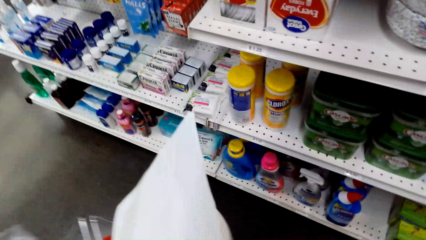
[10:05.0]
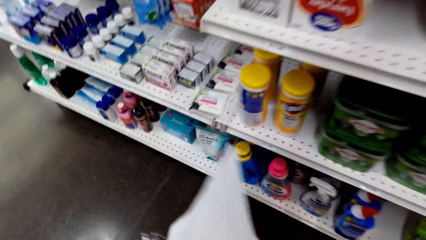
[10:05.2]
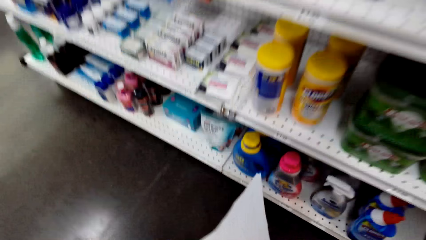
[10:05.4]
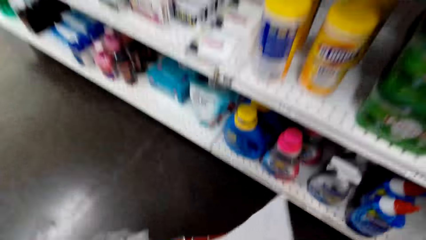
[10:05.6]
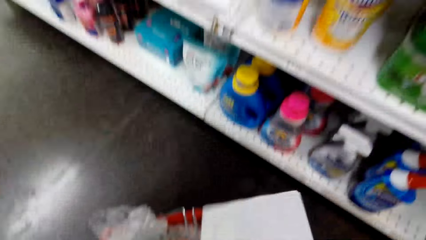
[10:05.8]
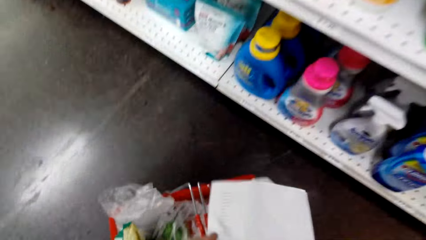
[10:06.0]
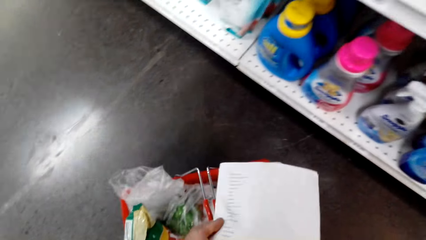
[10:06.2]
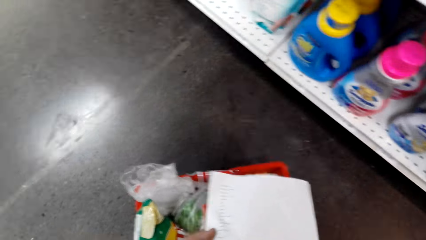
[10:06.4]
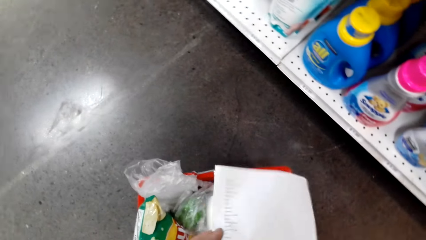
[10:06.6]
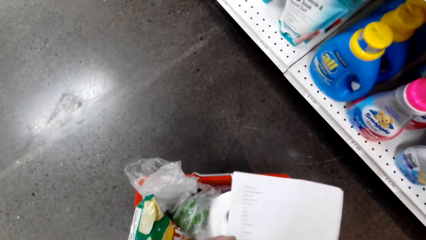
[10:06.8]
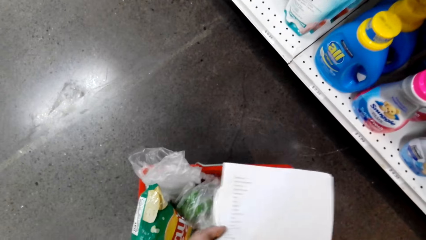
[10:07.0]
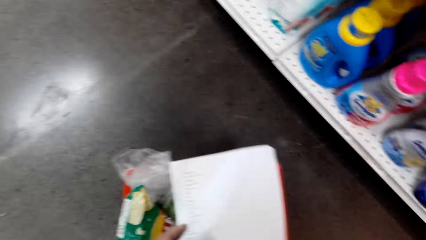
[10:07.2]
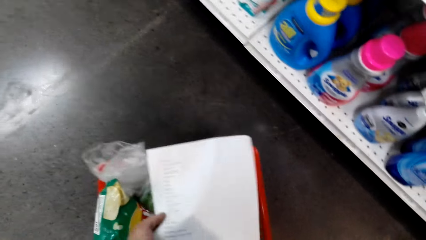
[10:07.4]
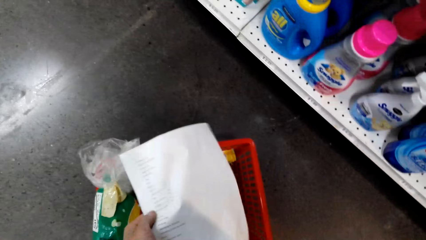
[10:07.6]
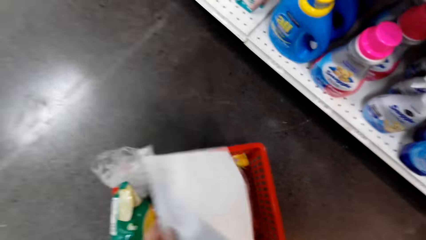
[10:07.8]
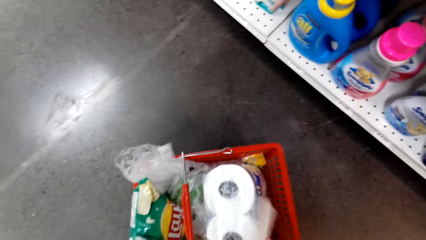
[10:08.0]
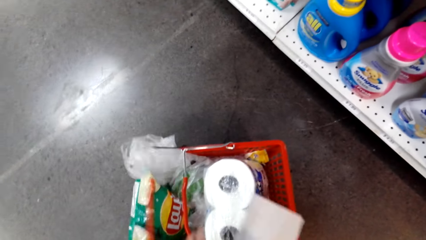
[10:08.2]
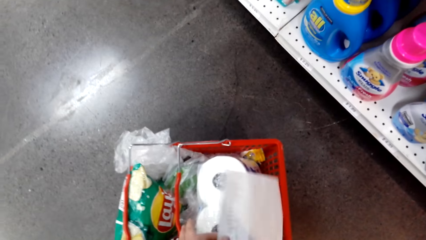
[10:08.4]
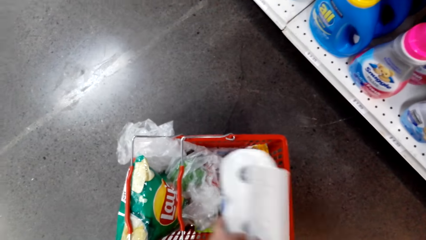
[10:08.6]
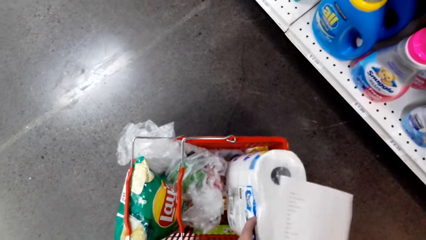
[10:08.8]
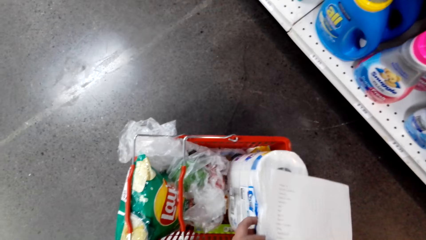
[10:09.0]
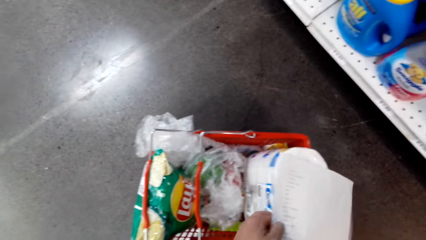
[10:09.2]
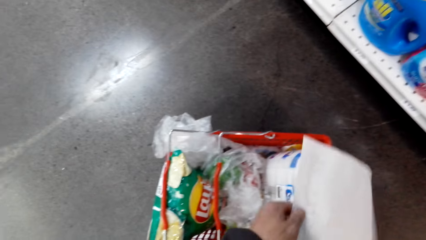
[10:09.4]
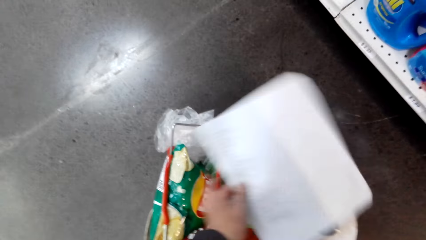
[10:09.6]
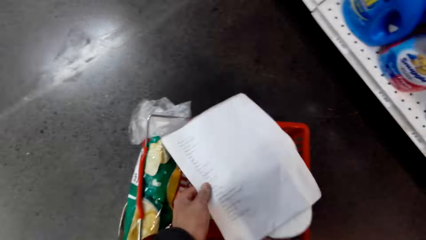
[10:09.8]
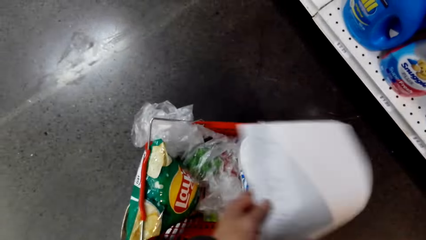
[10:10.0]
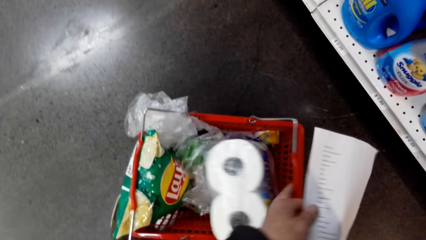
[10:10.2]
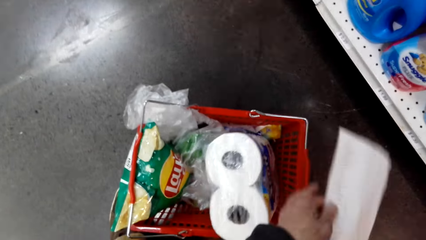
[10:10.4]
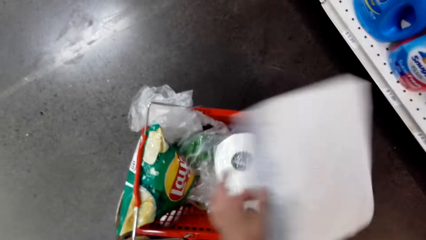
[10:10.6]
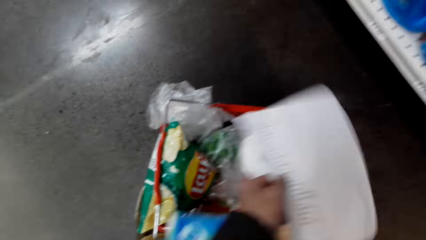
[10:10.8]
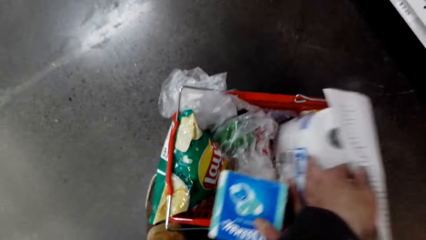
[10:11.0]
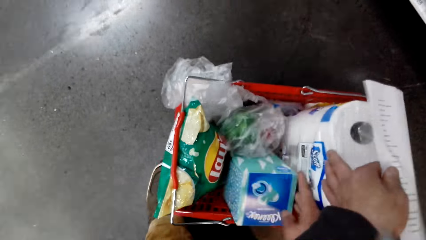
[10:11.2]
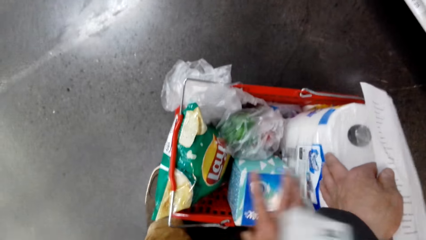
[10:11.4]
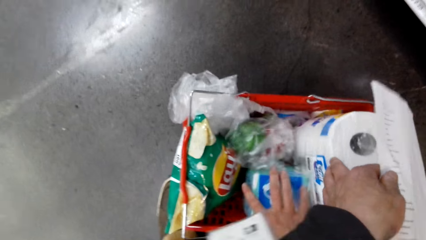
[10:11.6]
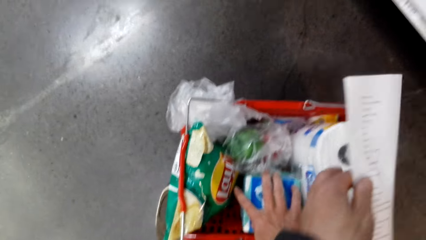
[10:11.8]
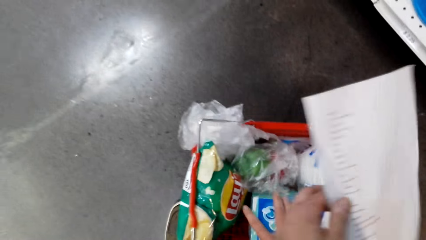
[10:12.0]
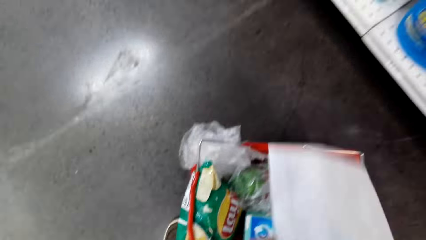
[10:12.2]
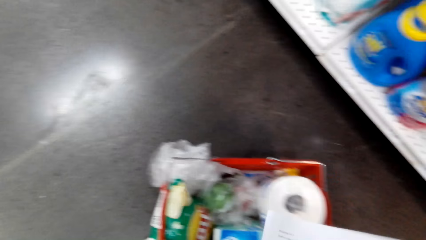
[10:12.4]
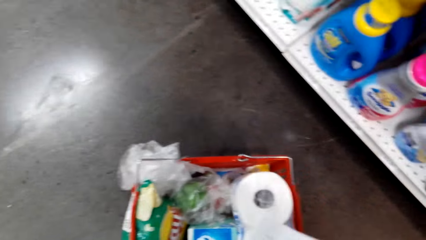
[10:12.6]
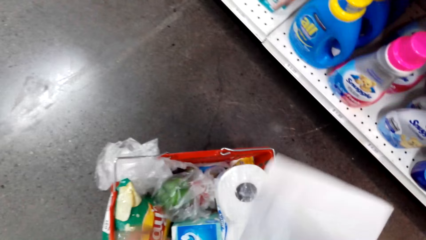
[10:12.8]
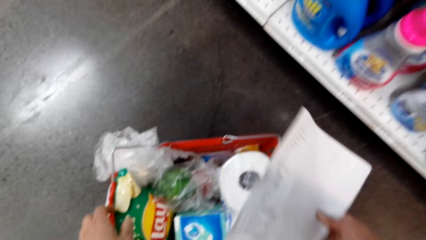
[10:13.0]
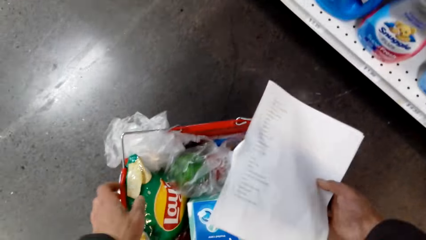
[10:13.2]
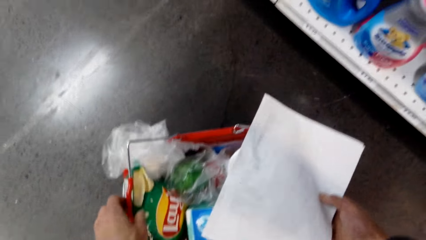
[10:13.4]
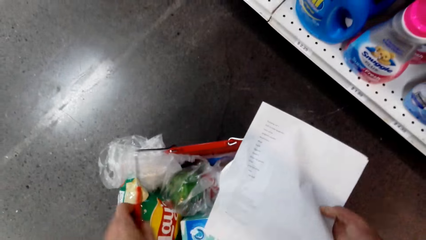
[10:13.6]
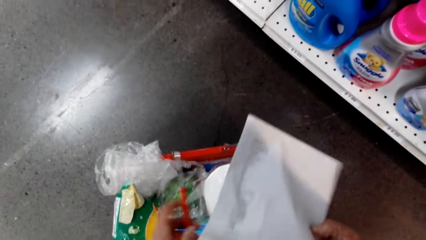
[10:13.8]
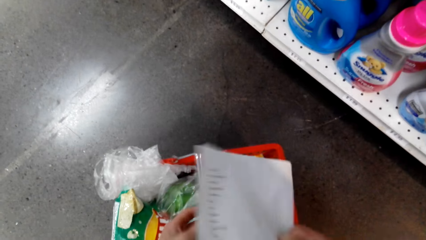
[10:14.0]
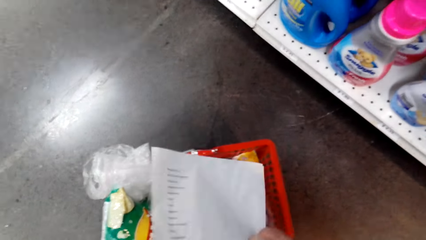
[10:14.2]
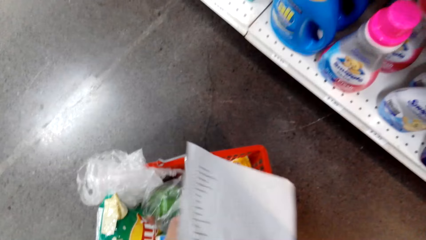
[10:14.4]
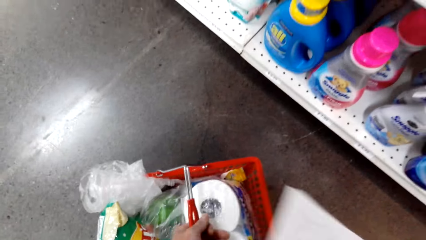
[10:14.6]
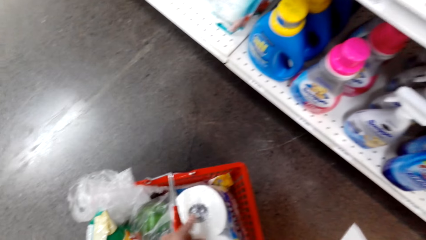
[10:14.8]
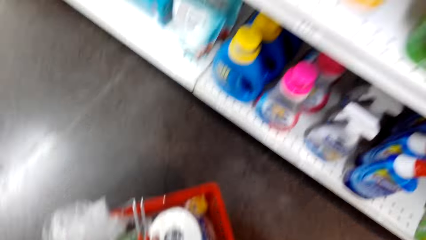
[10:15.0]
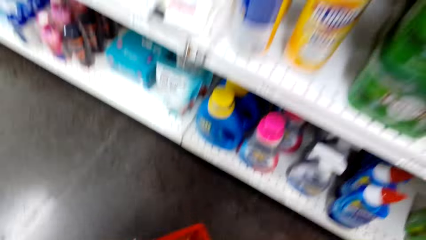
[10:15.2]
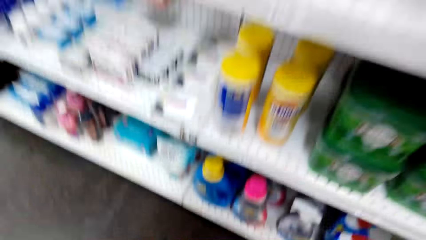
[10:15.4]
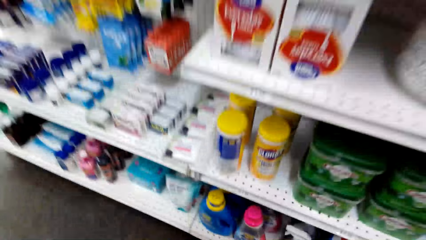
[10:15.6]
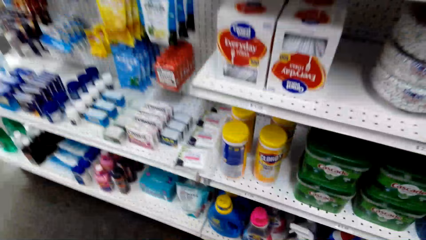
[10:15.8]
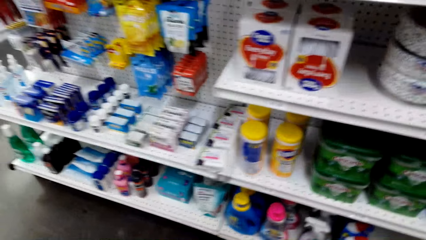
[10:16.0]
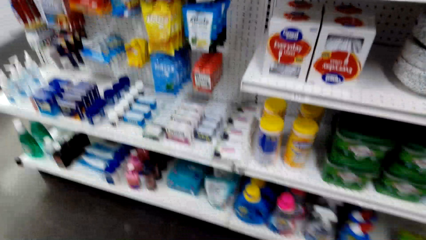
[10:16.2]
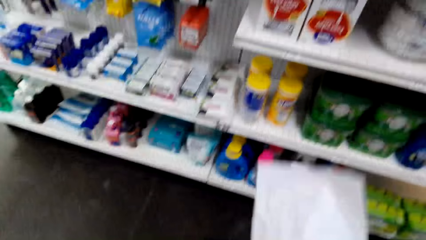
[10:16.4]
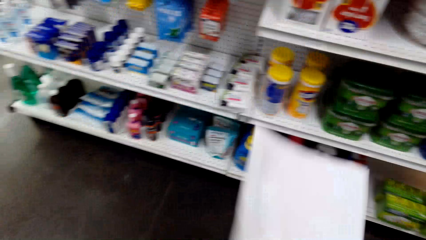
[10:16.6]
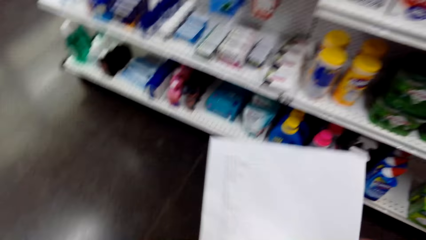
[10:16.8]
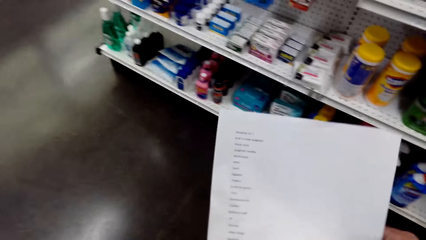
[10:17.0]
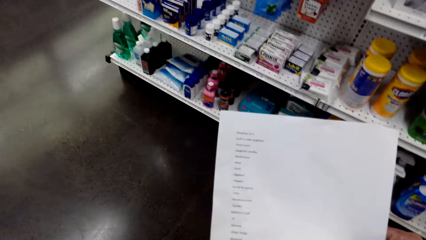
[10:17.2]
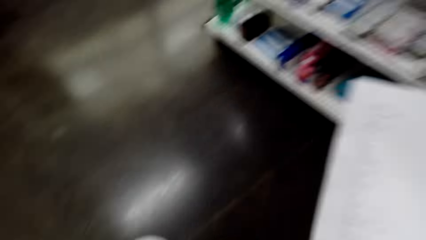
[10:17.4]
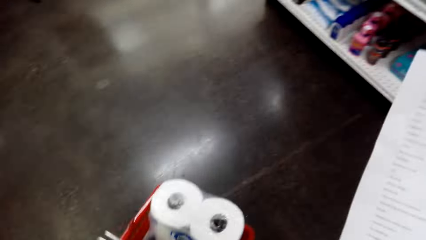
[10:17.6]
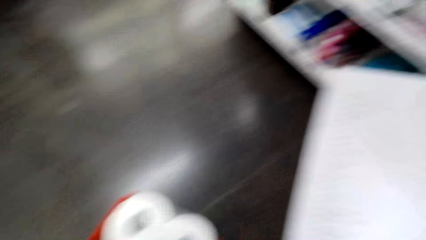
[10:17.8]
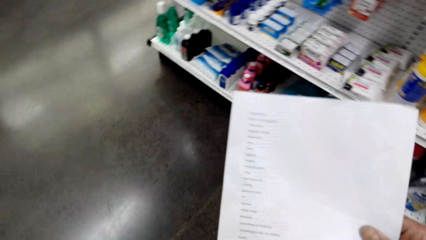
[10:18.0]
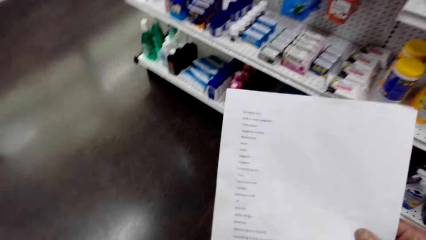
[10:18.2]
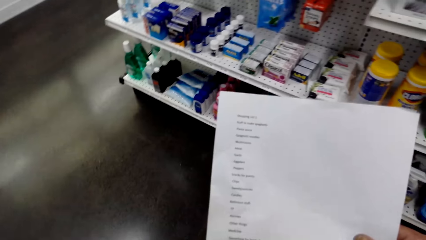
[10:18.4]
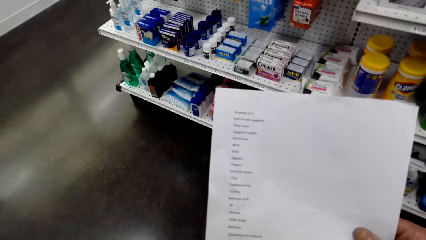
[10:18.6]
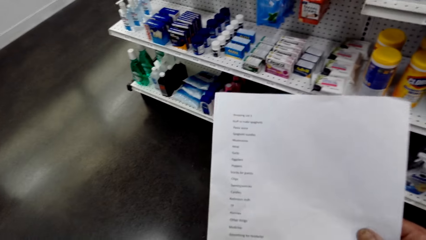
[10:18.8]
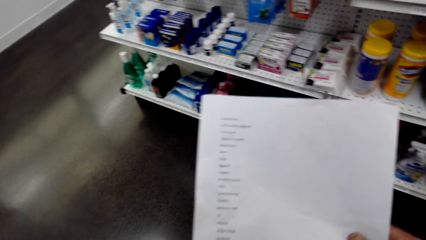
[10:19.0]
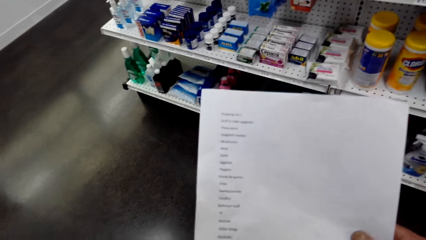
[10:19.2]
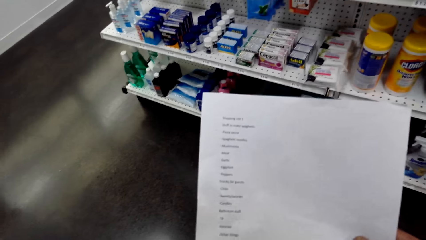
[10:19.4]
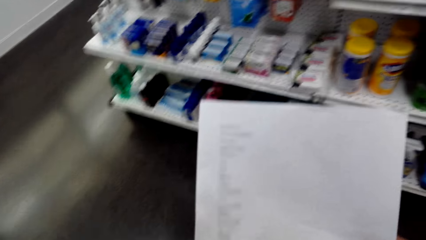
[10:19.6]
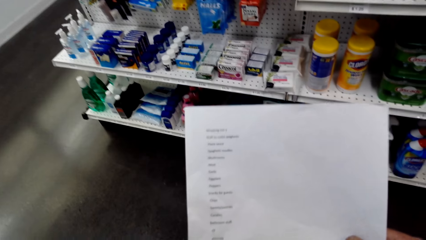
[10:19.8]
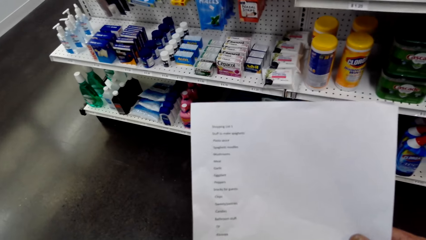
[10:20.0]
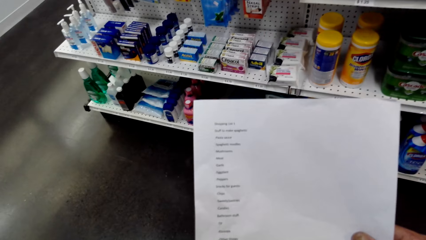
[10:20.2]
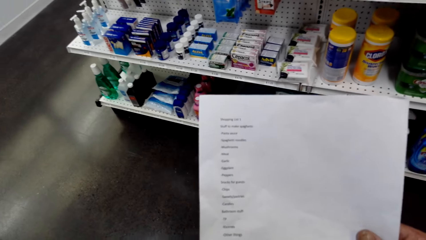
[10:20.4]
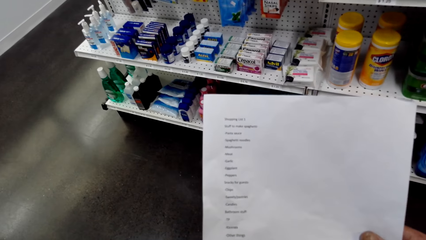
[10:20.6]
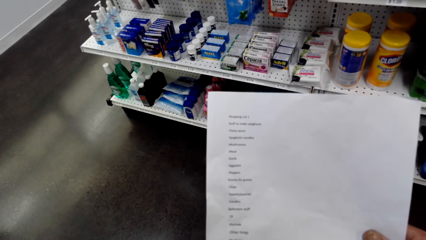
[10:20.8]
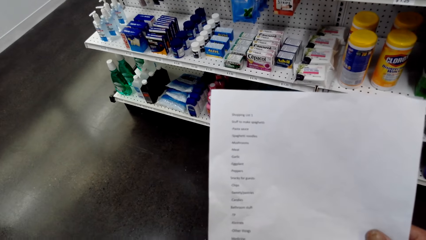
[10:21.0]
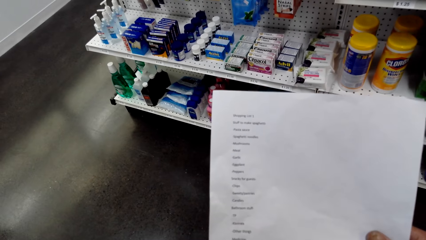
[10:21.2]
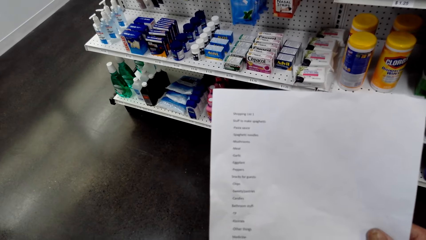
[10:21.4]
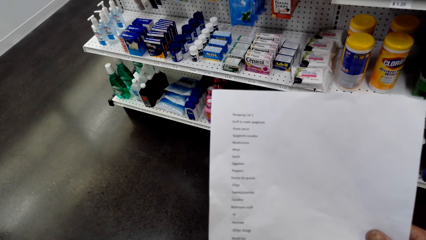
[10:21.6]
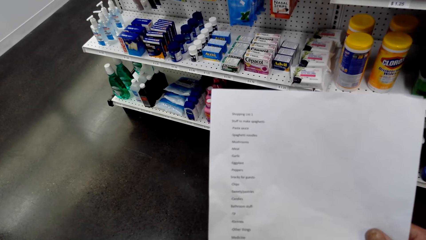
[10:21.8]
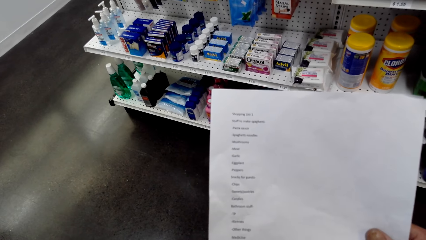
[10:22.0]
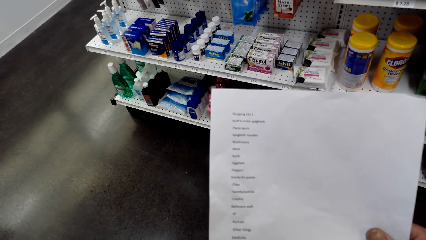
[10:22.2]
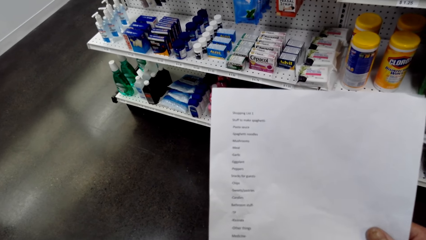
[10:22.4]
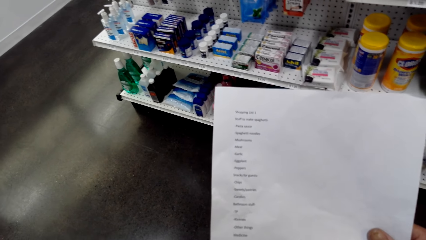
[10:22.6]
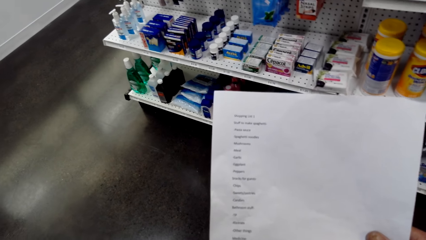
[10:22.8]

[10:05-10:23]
The camera wearer holds a shopping basket. They put the shopping basket on the floor. They hold a tissue pack. They hold a paper. They hold a packet on the shopping basket. They hold the paper. They hold the shopping basket. They turn around. They pick the basket from the floor. They hold the paper. They read the paper.
